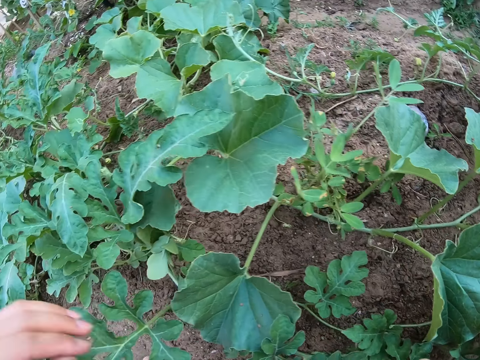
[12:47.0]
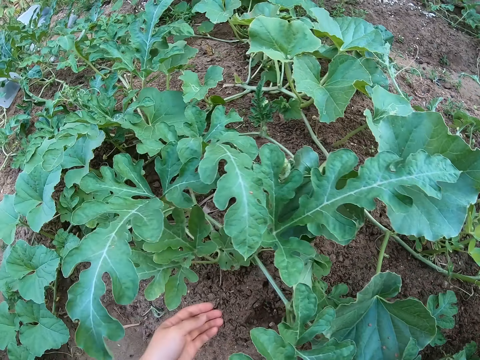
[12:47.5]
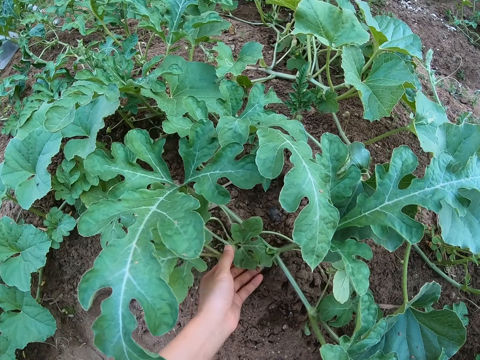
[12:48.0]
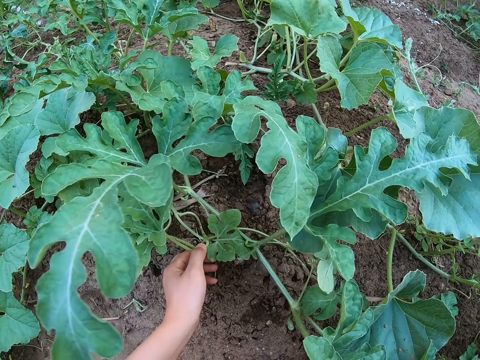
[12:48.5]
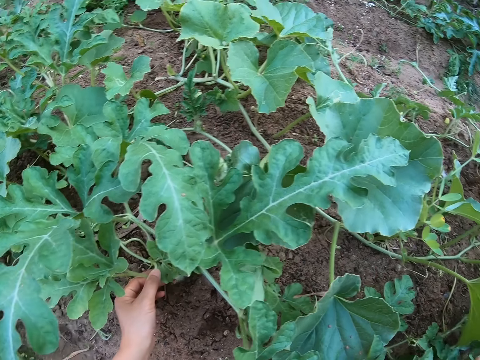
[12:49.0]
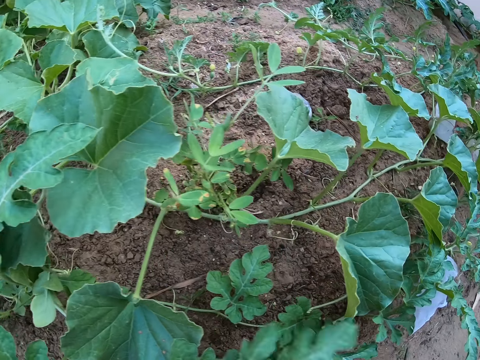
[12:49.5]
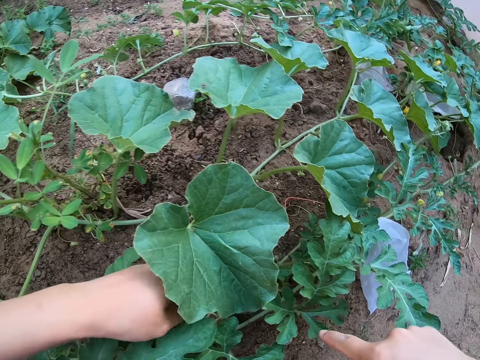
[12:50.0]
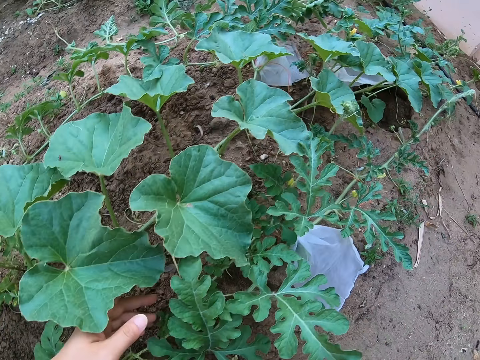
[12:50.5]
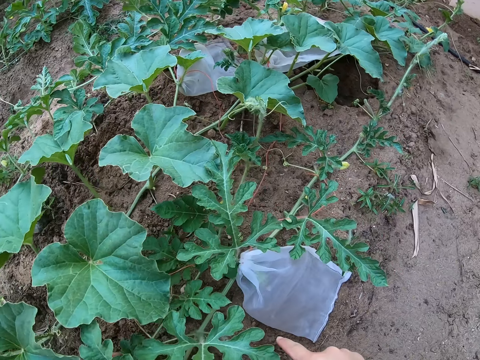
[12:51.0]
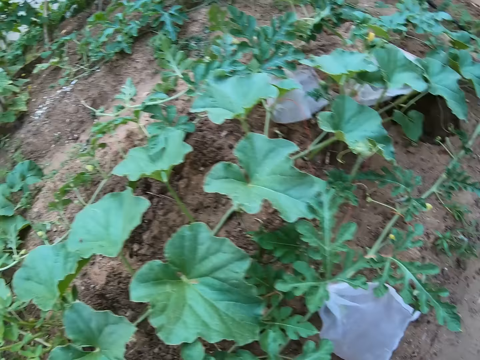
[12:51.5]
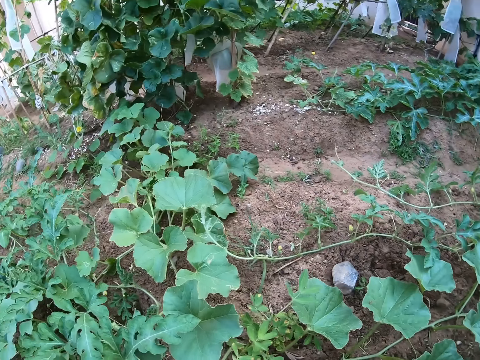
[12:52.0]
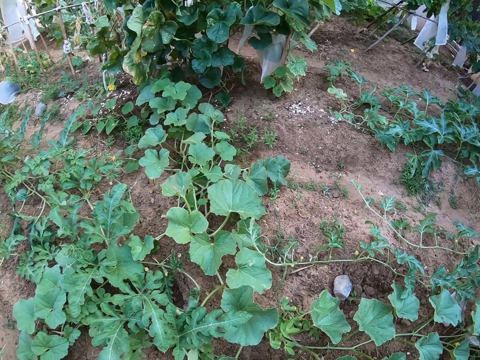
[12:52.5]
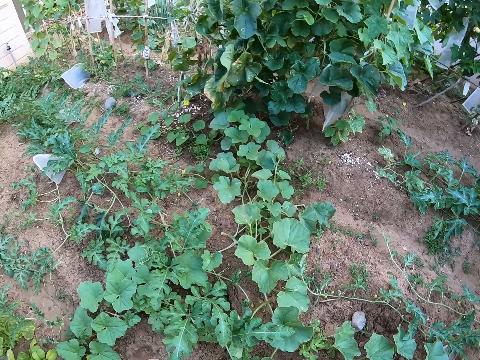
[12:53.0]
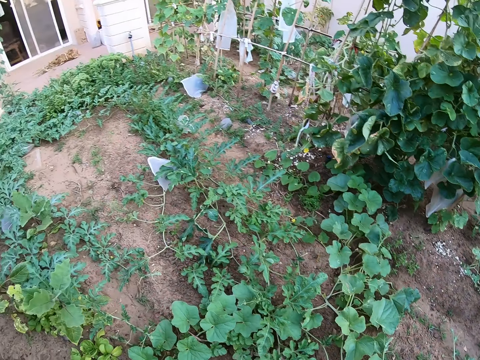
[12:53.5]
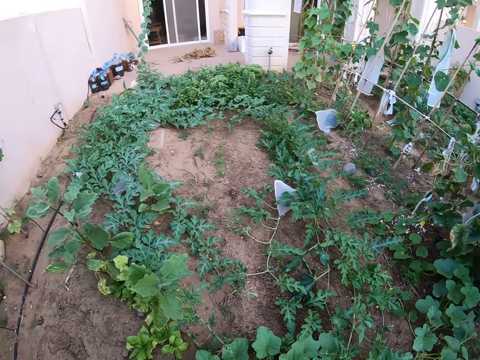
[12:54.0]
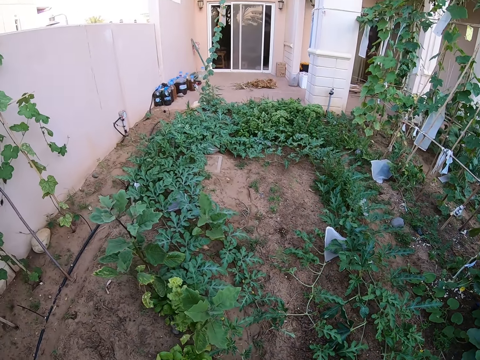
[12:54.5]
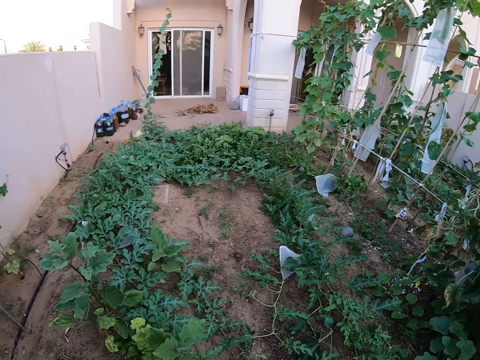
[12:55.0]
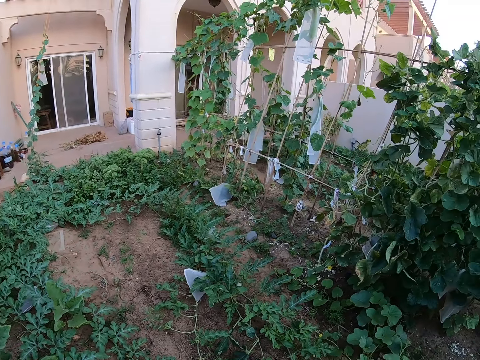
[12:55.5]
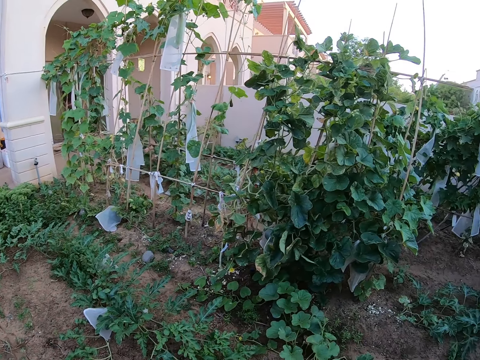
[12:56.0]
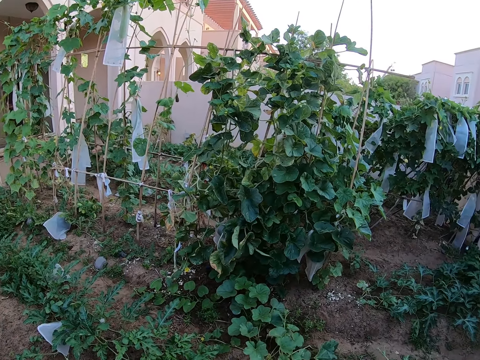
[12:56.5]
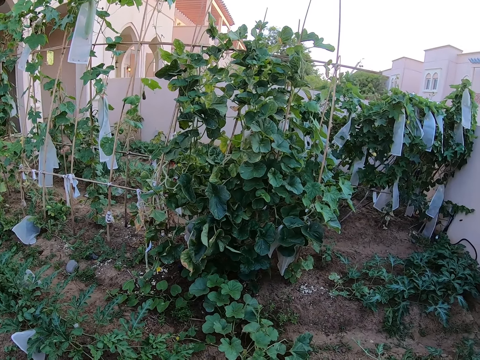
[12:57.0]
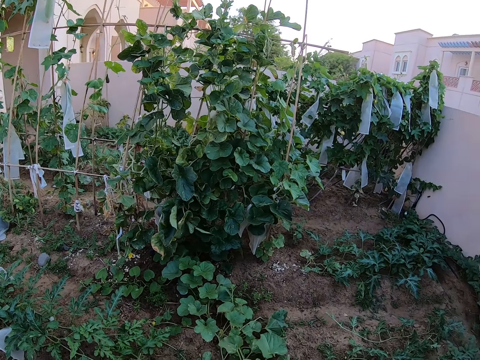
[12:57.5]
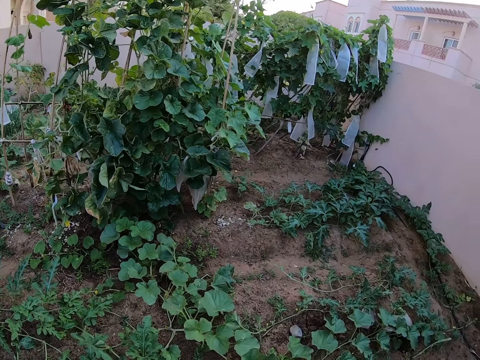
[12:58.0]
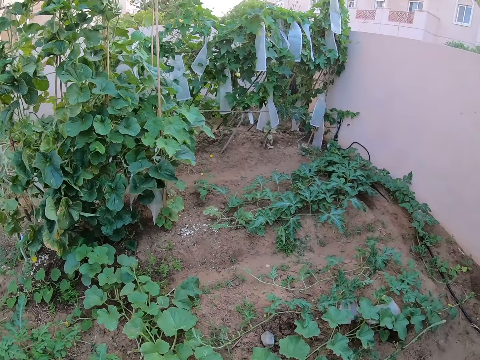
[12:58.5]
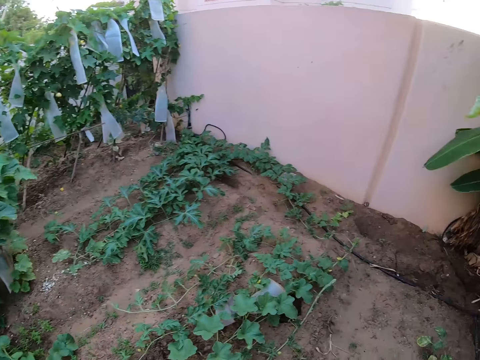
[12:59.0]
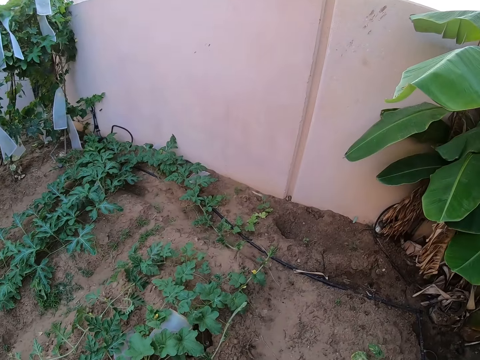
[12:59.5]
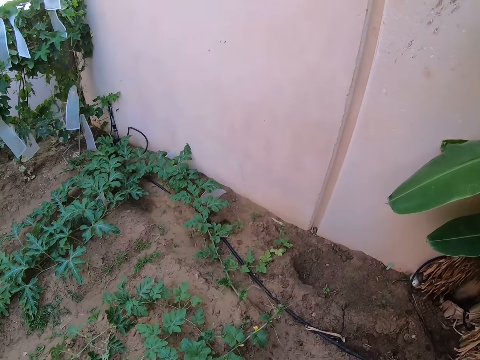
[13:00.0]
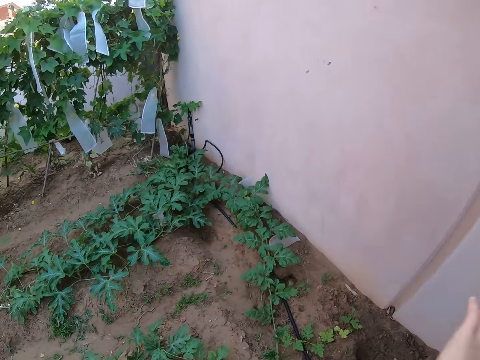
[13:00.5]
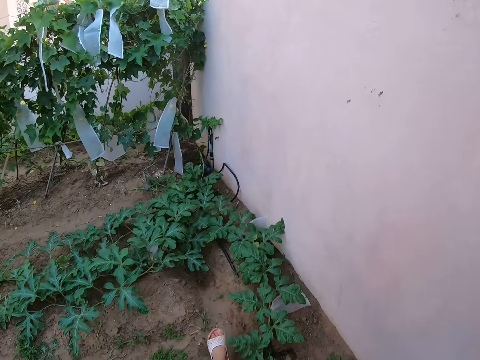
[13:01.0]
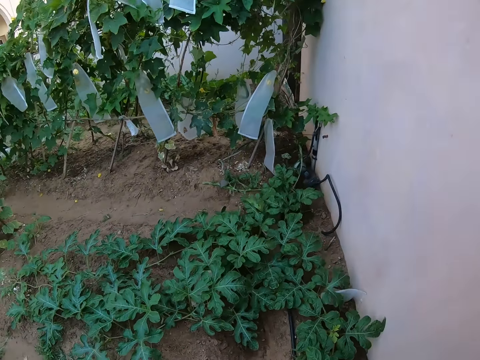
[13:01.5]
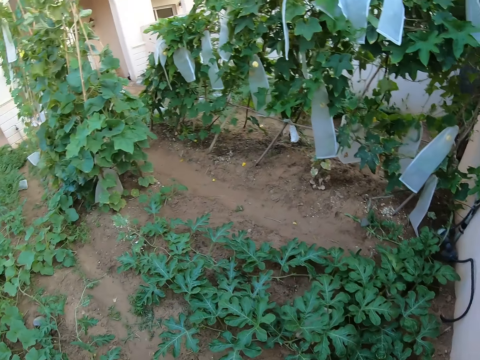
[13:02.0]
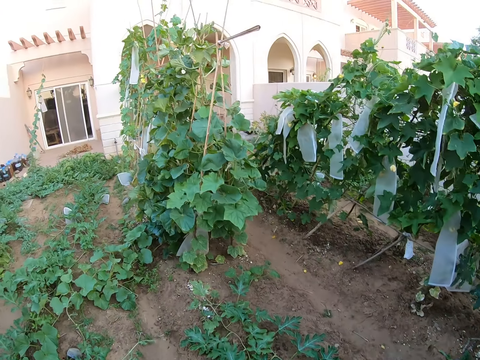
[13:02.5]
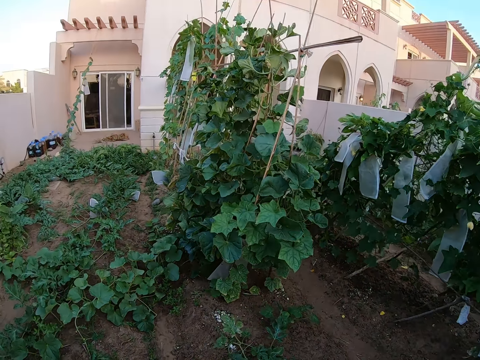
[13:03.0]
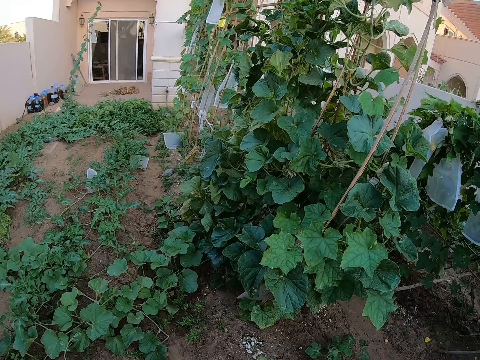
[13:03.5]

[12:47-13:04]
The camera wearer looks around the garden. They walk around the garden.

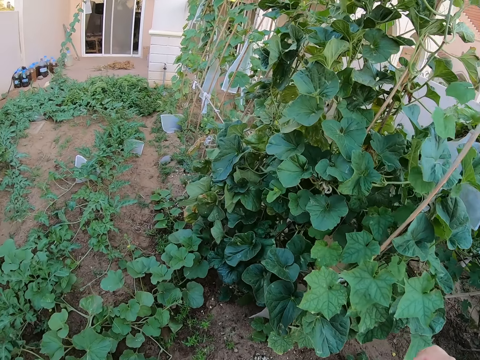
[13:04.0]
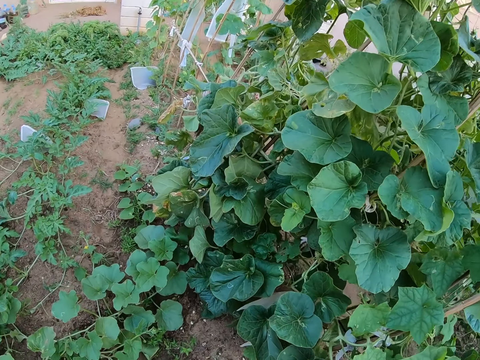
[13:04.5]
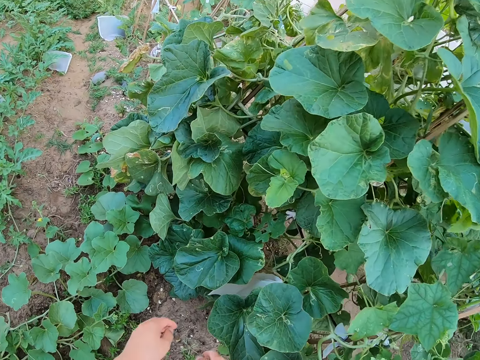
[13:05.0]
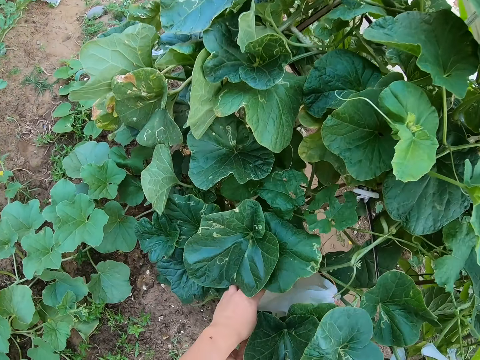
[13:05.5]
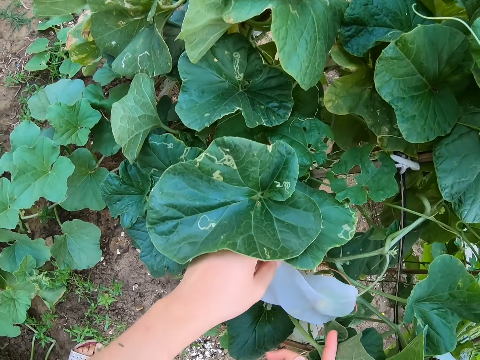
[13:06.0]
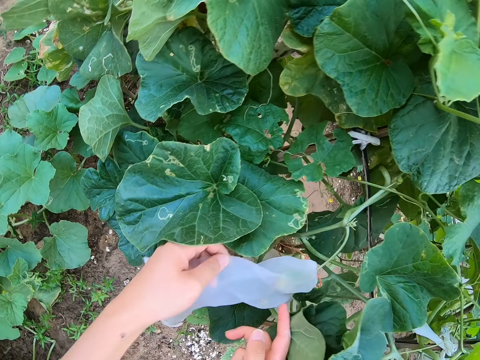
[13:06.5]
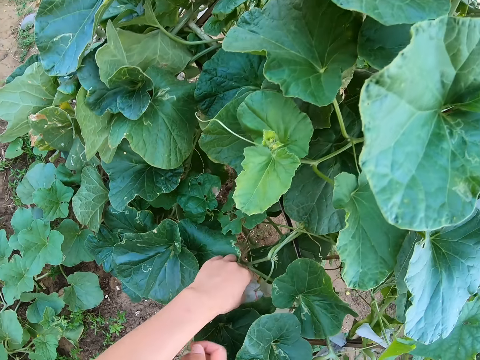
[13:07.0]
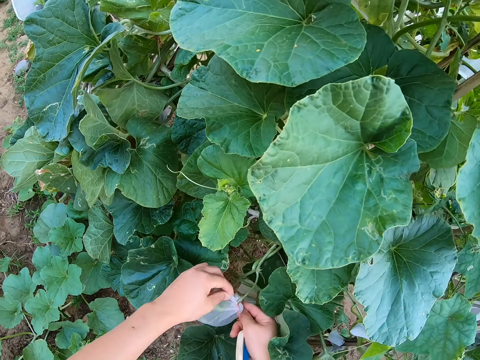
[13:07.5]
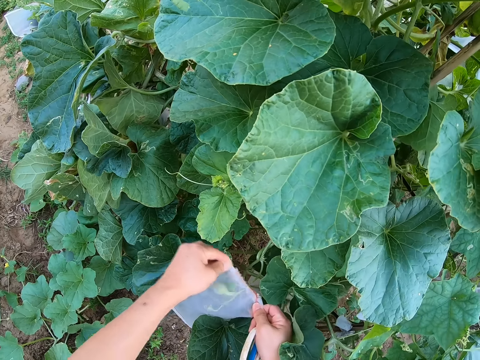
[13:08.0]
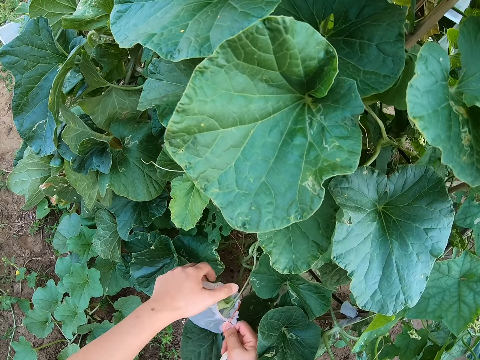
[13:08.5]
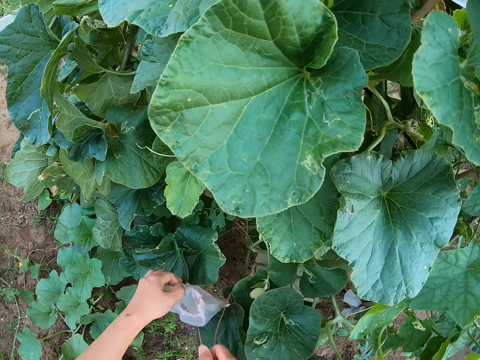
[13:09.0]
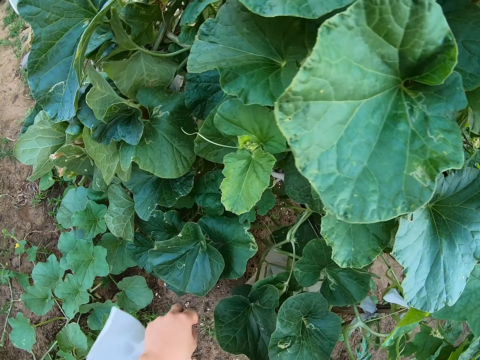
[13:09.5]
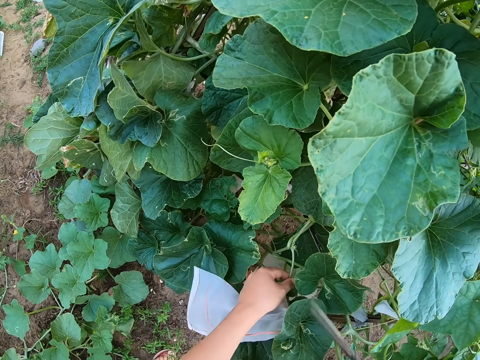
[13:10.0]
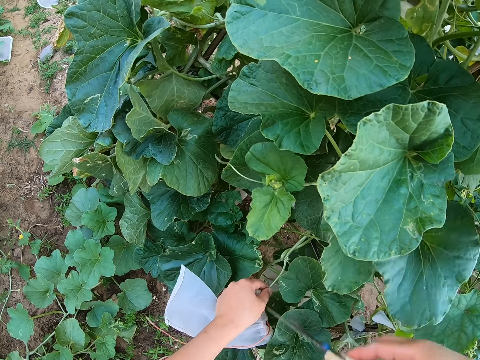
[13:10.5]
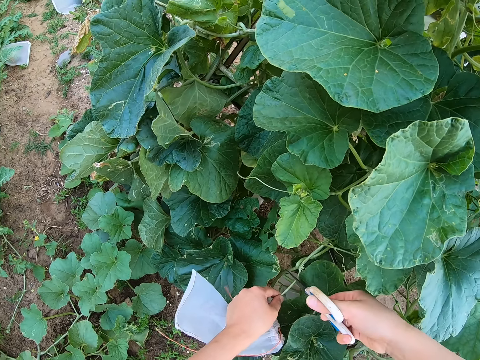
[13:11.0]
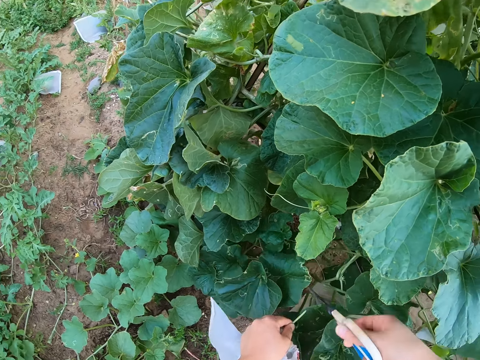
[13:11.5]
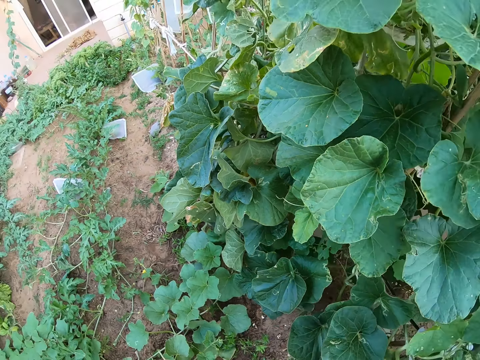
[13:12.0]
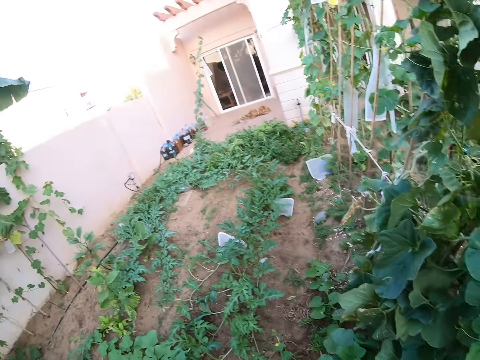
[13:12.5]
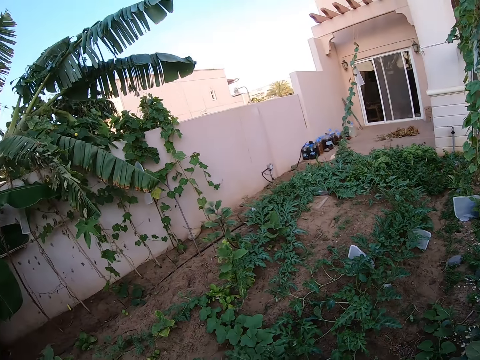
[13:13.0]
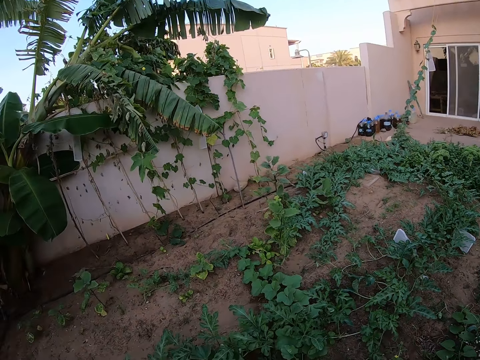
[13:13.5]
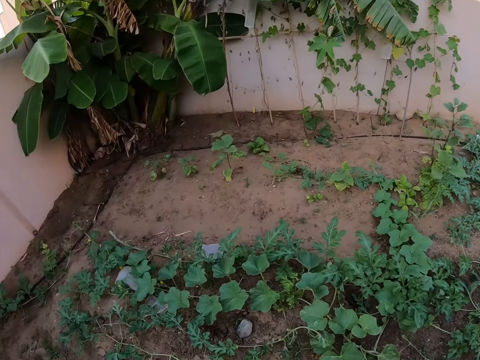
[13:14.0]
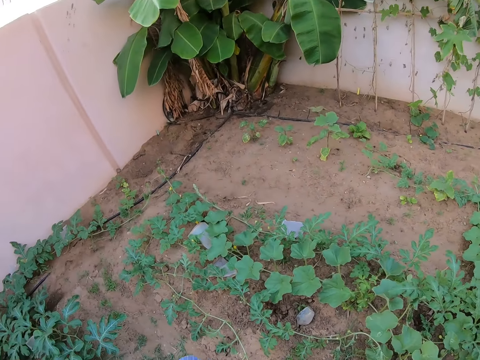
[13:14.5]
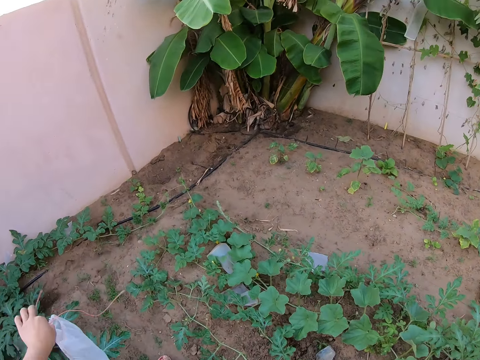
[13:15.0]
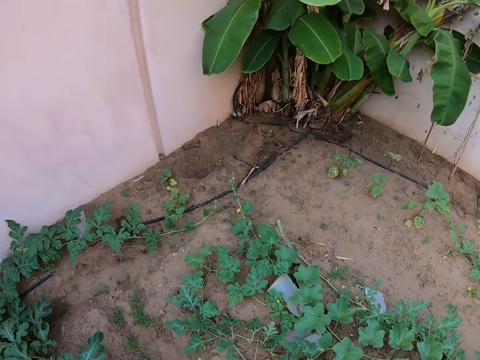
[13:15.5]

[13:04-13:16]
The camera wearer opens the paper on the plant. They hold a nylon bag. They remove the nylon bag from the pumpkin fruit. They cut the plant with the scissors. They pick the pumpkin fruit from a pumpkin stem. They throw the pumpkin fruit on the ground. They look around the garden.
